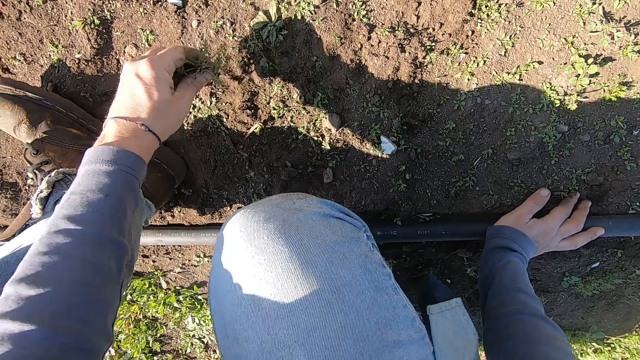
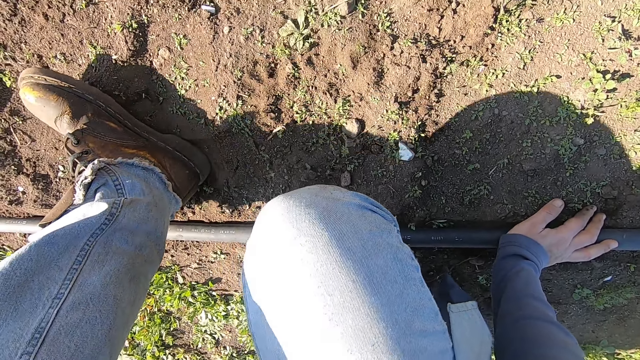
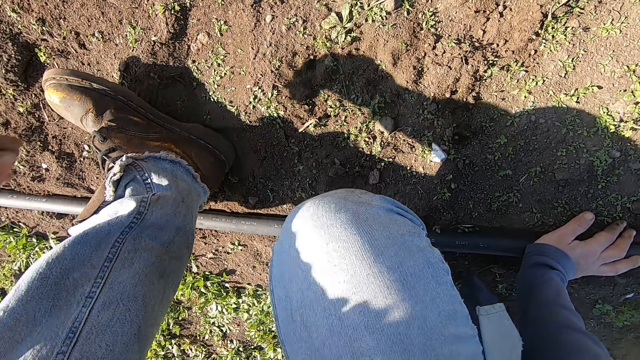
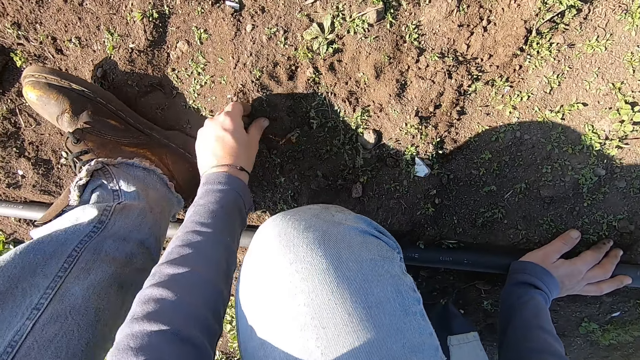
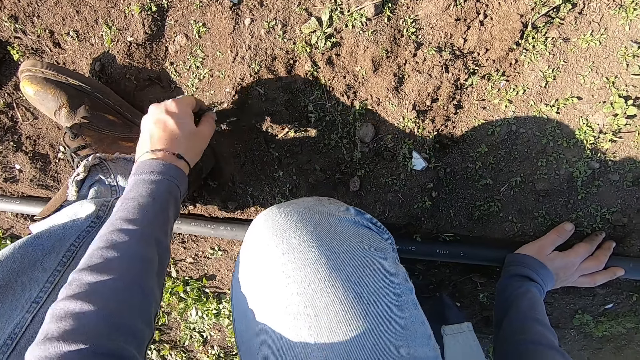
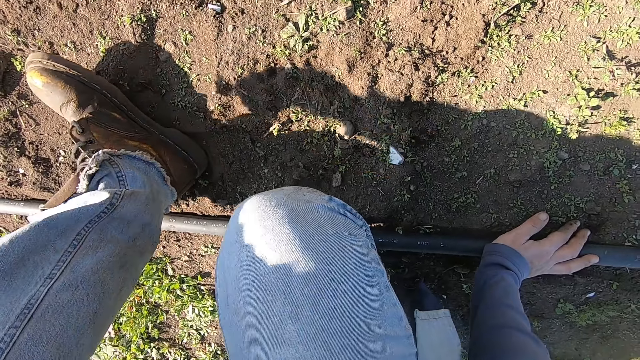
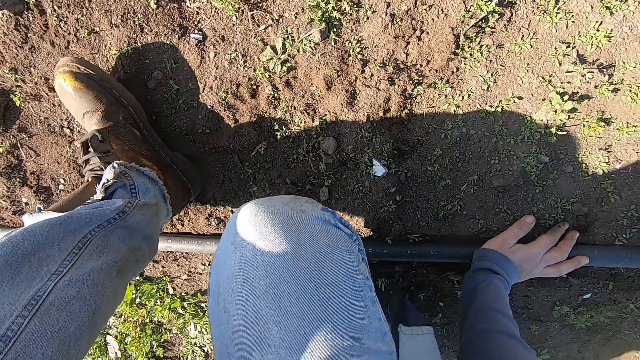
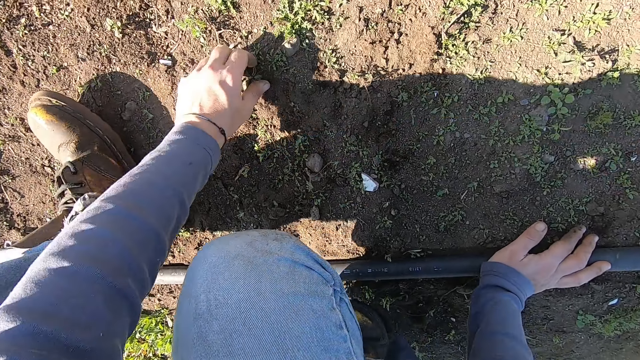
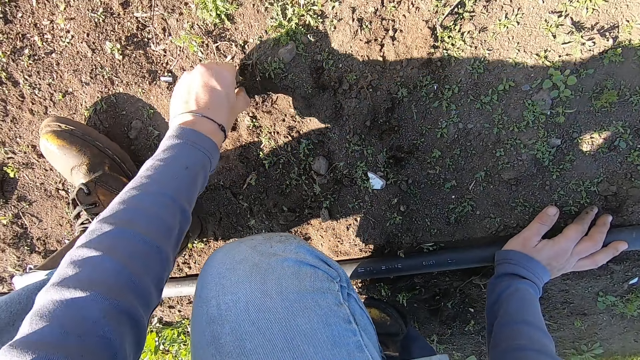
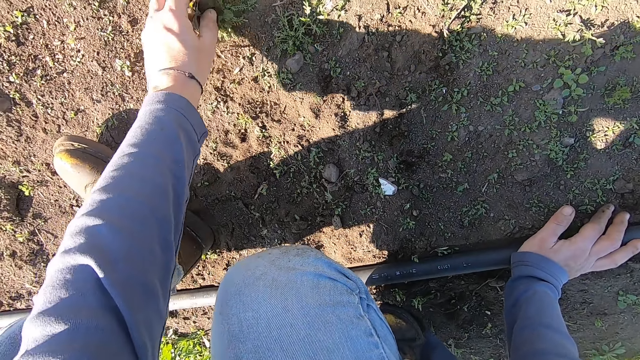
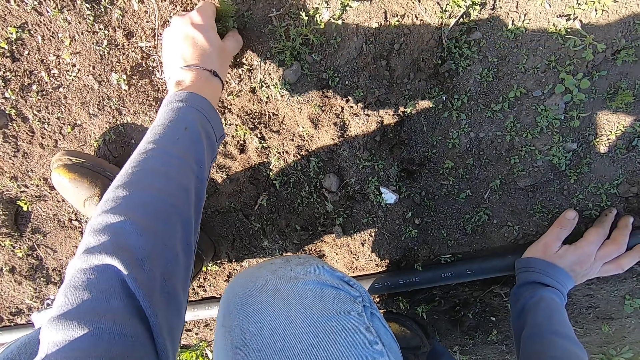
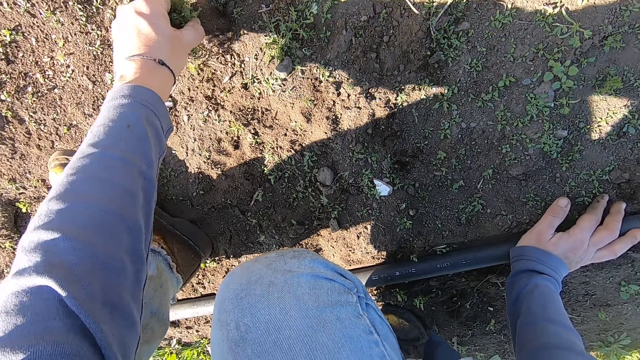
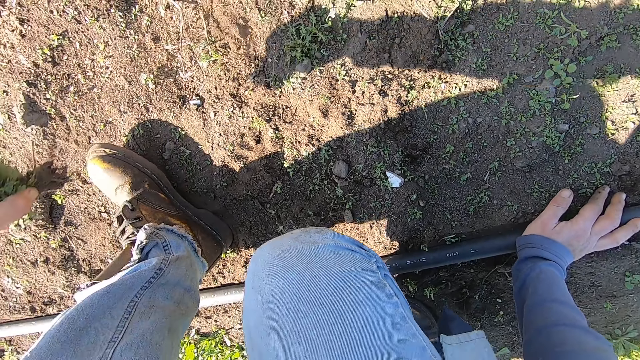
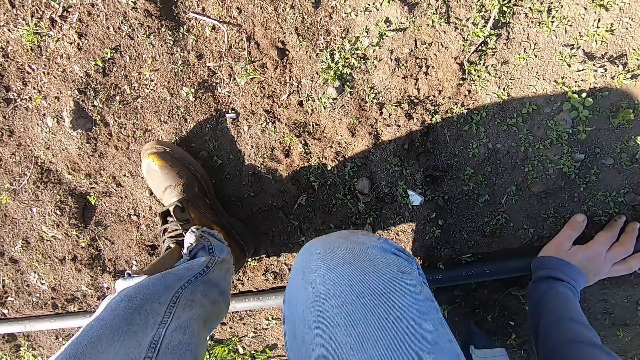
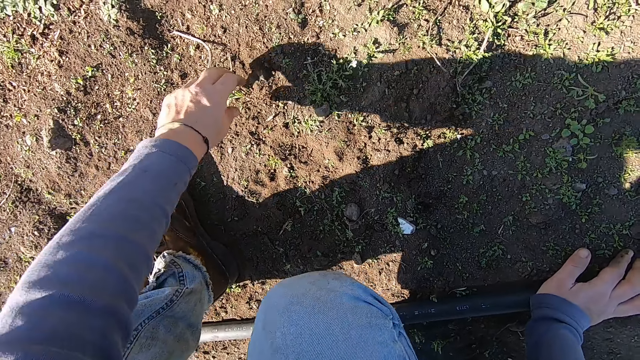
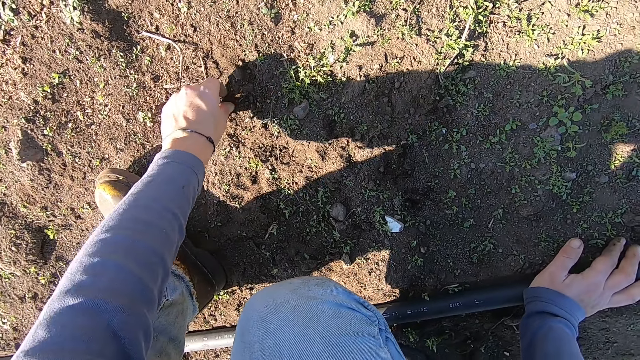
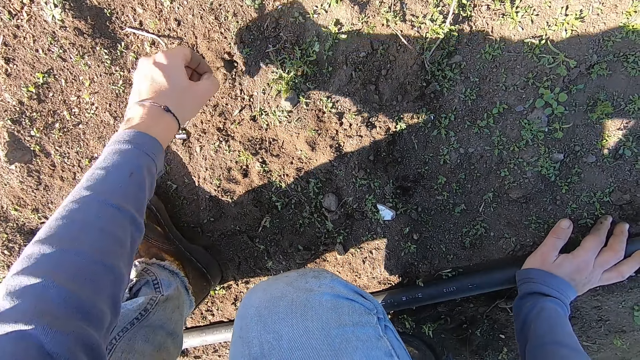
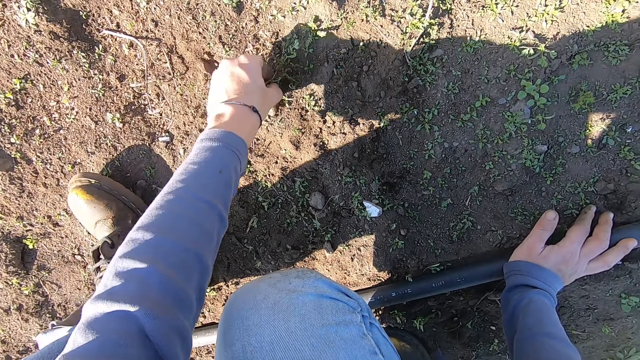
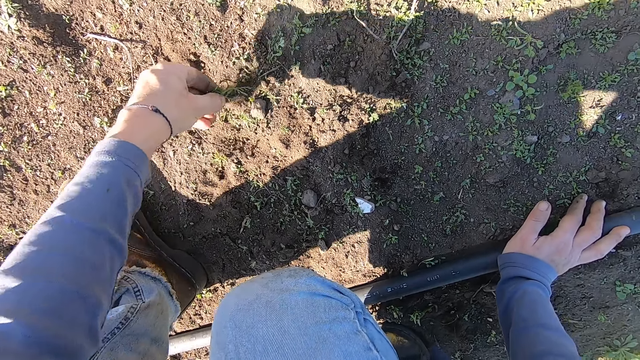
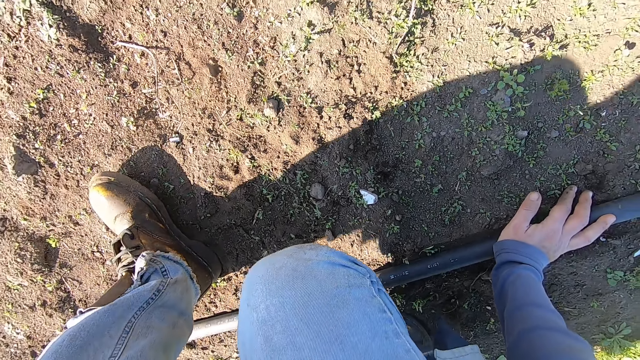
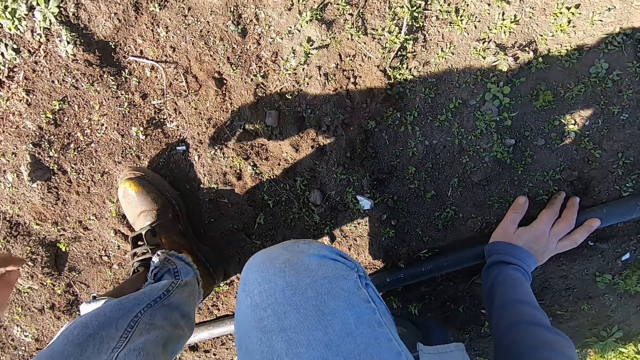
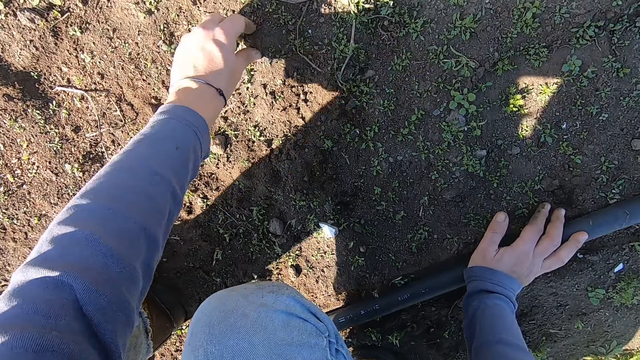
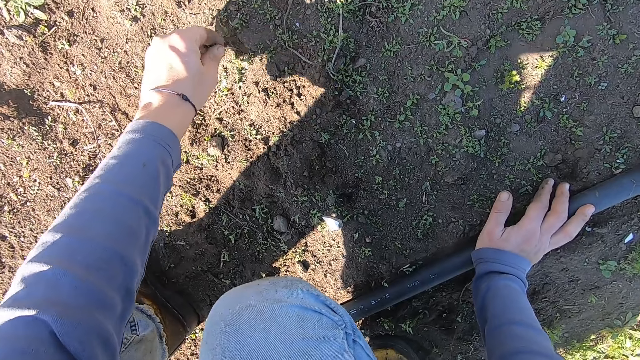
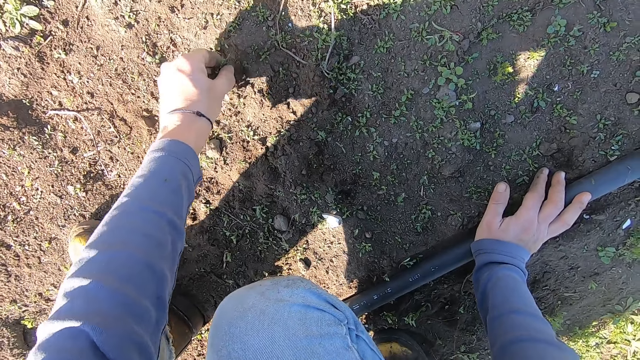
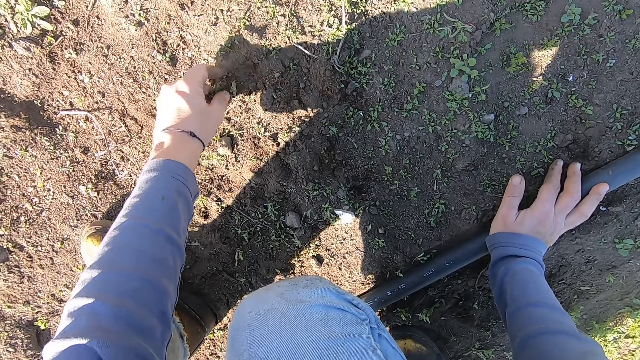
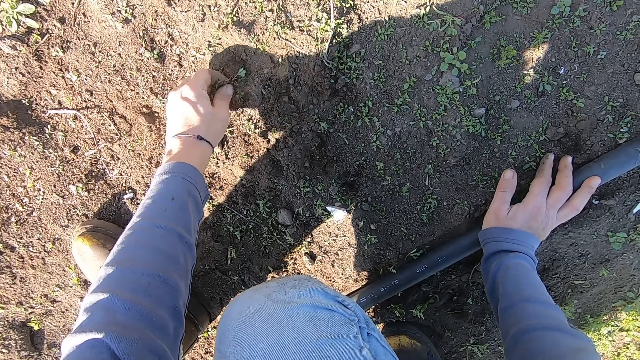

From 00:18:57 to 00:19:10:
The camera wearer throws away the weeds. They uproot the weed on the ground with a hand. They throw away the weed. They uproot the weed on the ground with a hand. They throw away the weed. They uproot the weeds on the ground with a hand. They throw away the weeds. They uproot the weeds on the ground with a hand.

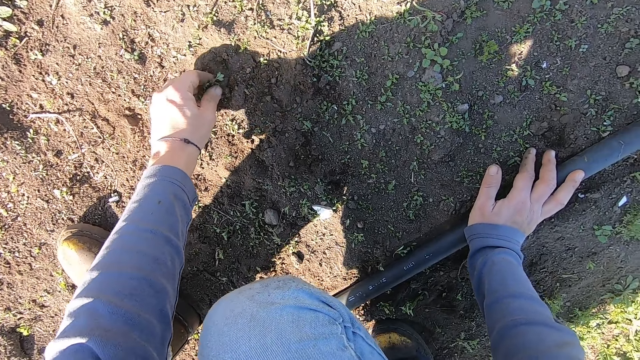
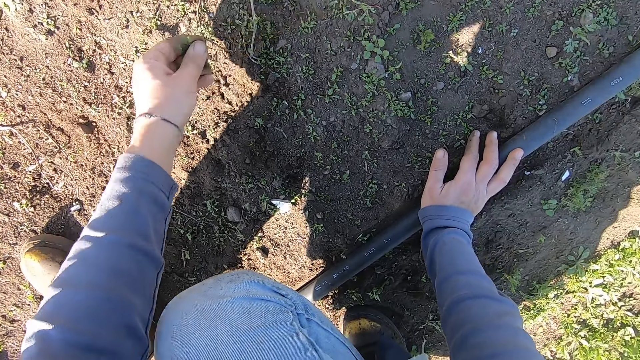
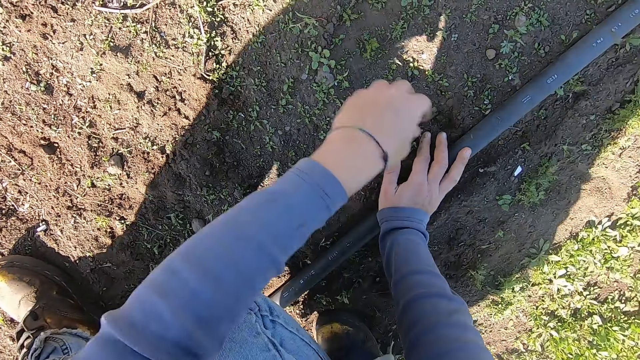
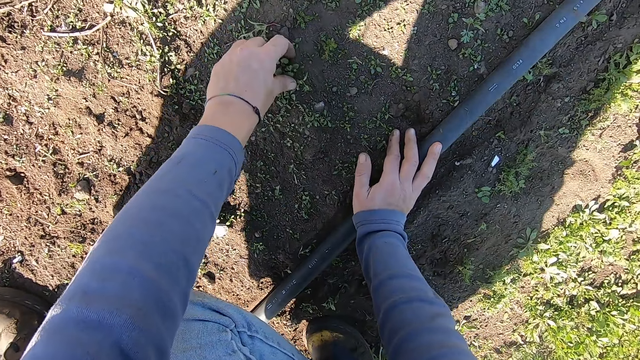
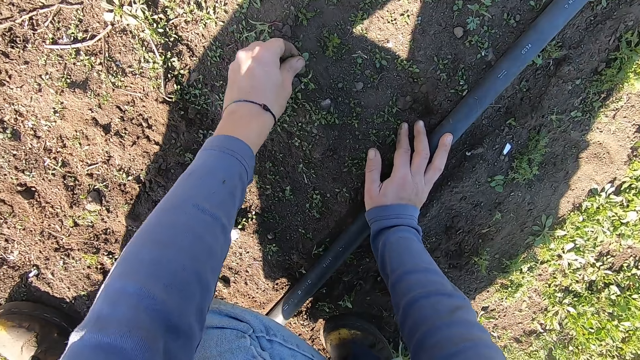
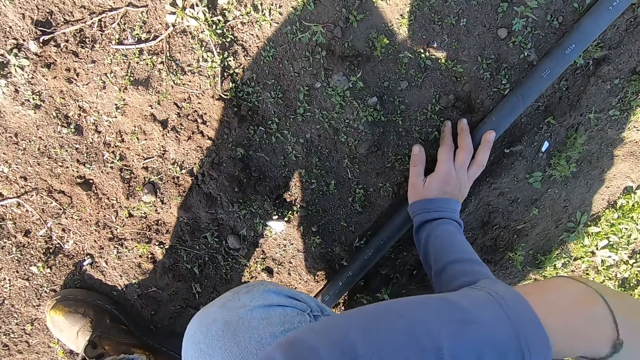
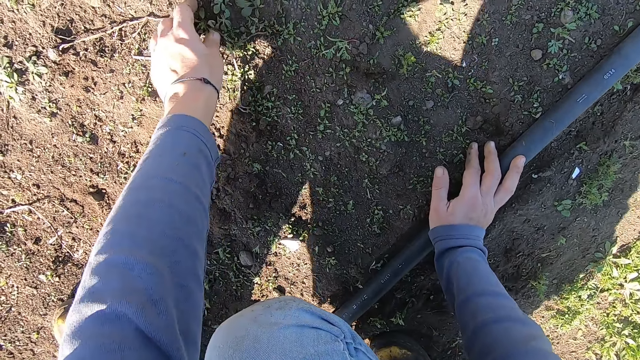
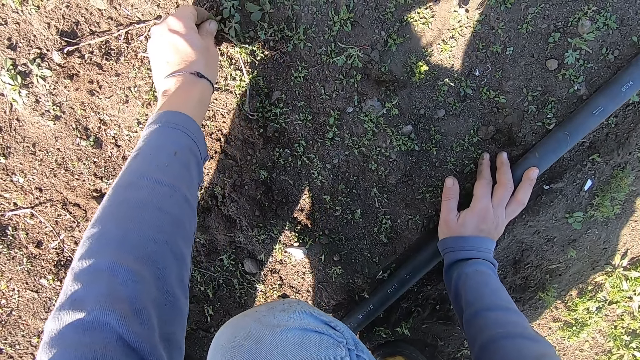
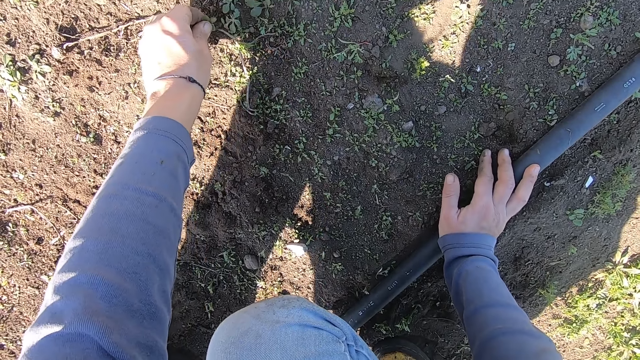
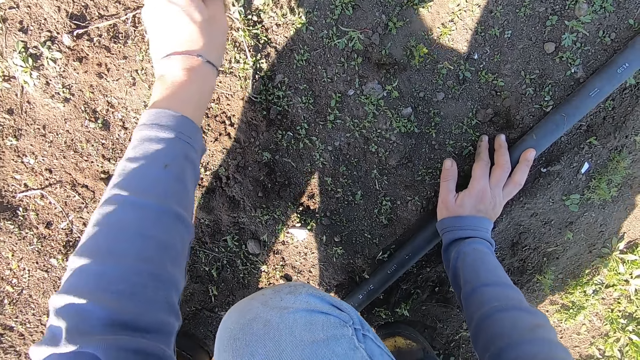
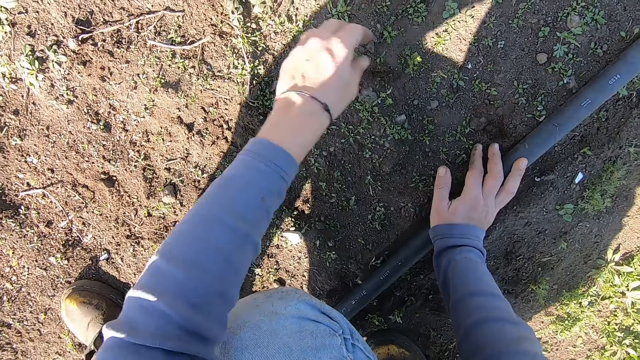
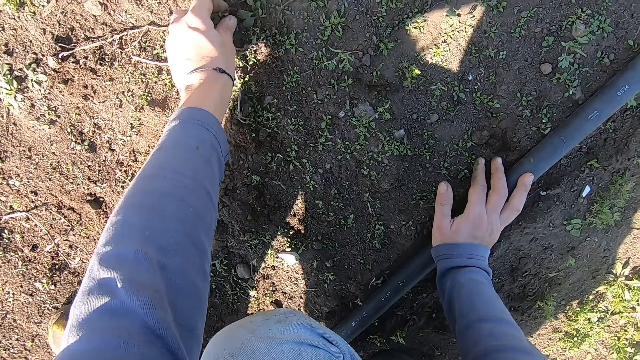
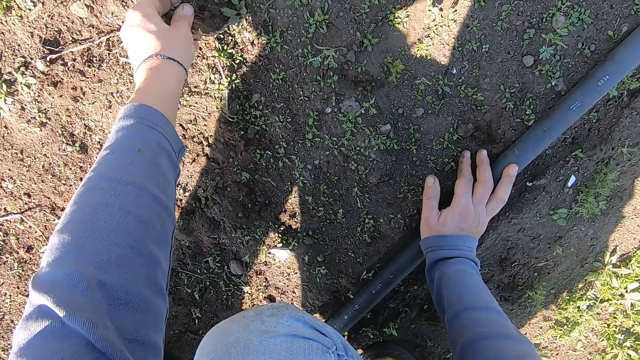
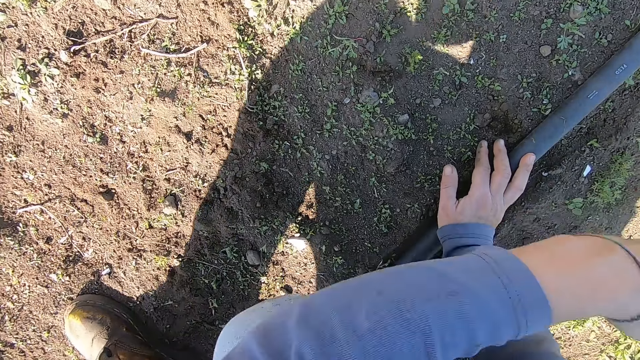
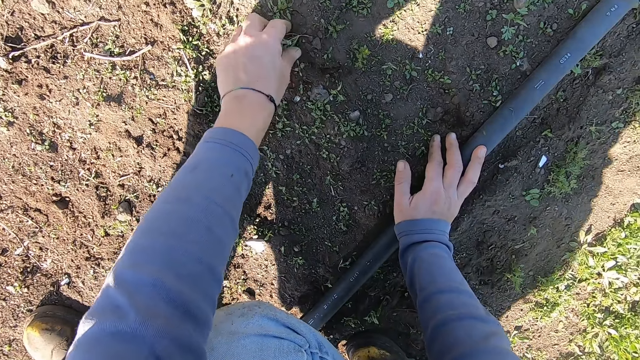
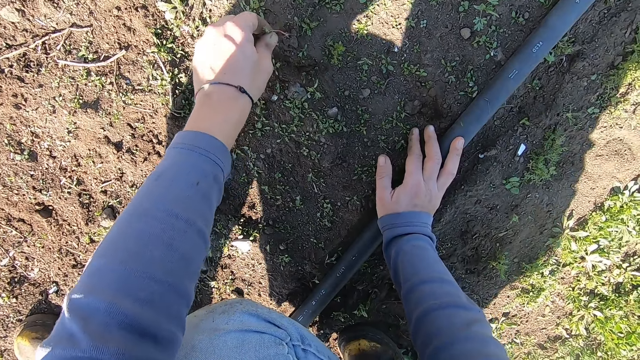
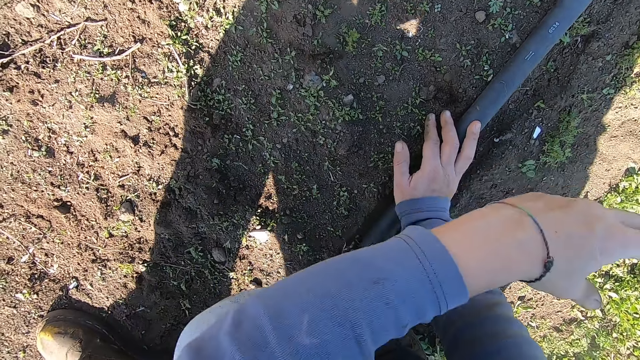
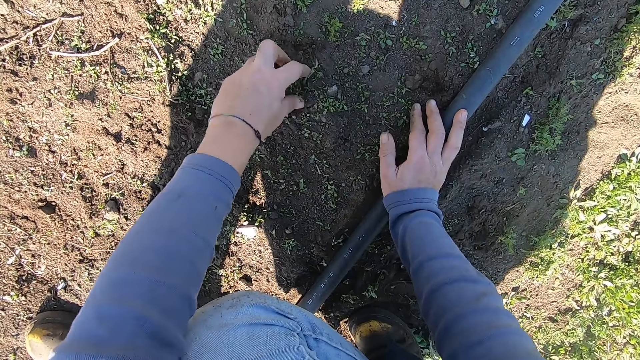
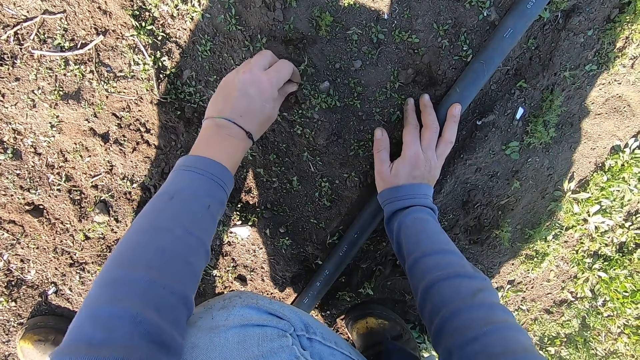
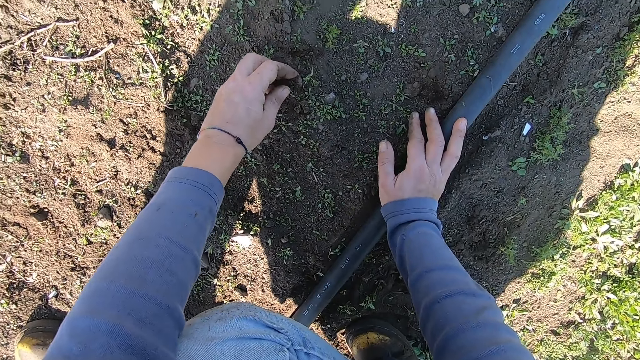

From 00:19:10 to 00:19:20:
The camera wearer throws away the weeds. He uproots a plant with a hand. He throws away the plant. He uproots the weeds on the ground with a hand. He throws away the weeds. He uproots the weed on the ground with a hand. He throws away the weed. He uproots the weed on the ground with a hand. He throws away the weed. He uproots the plant with a hand. He puts his left hand on the ground.
